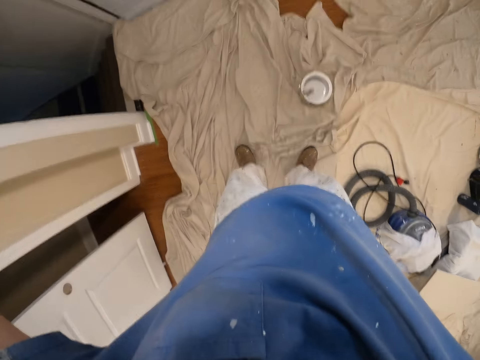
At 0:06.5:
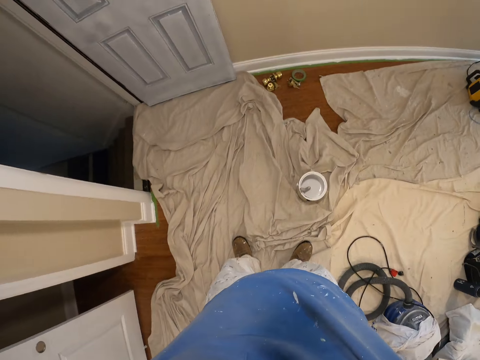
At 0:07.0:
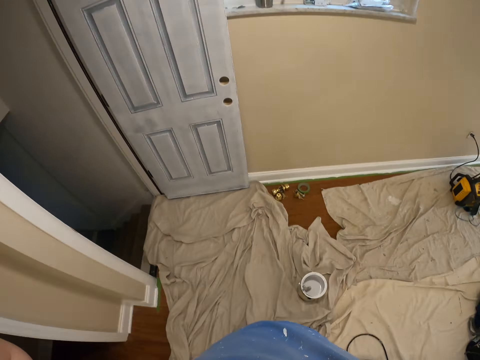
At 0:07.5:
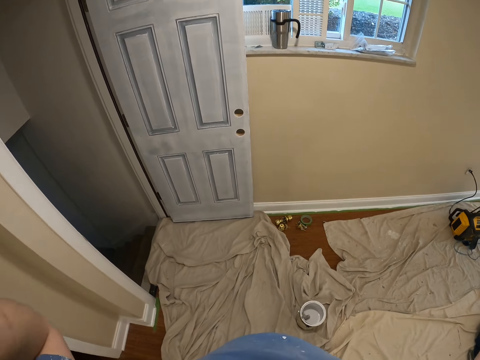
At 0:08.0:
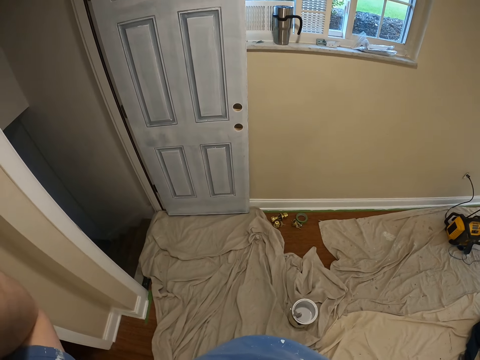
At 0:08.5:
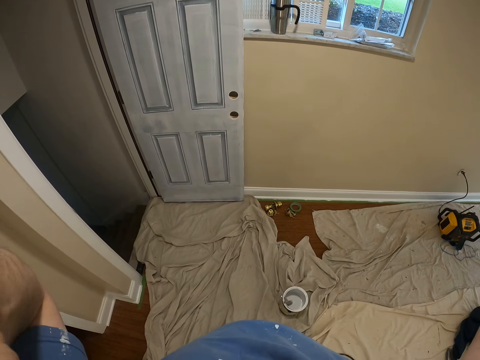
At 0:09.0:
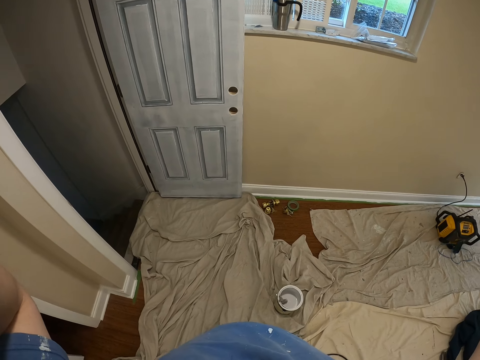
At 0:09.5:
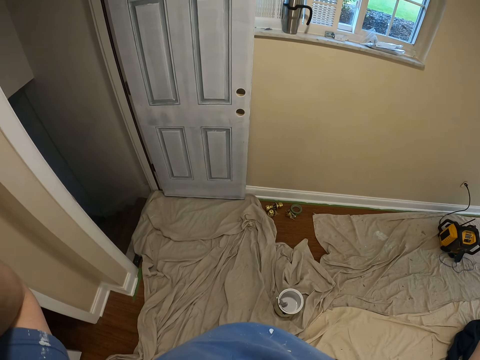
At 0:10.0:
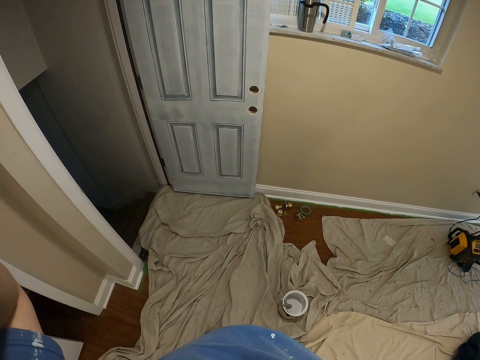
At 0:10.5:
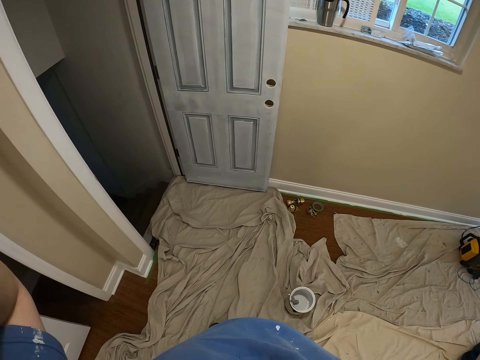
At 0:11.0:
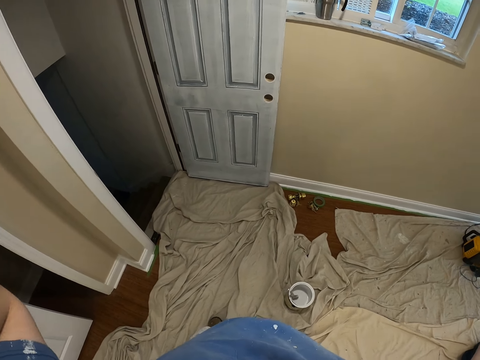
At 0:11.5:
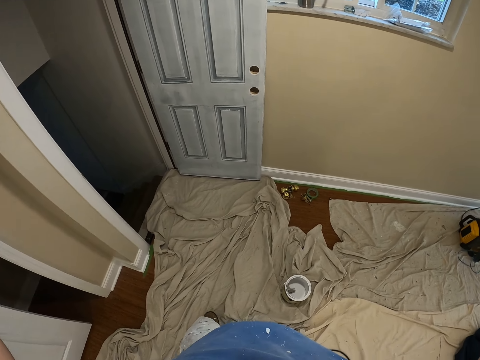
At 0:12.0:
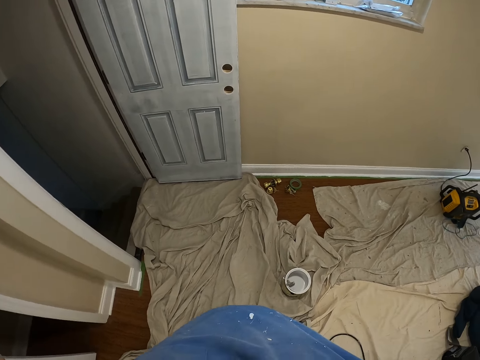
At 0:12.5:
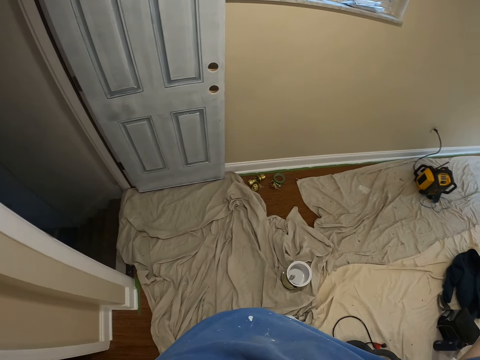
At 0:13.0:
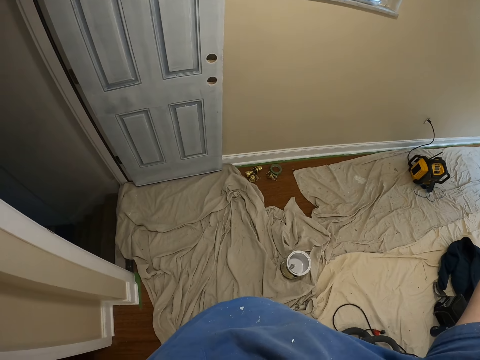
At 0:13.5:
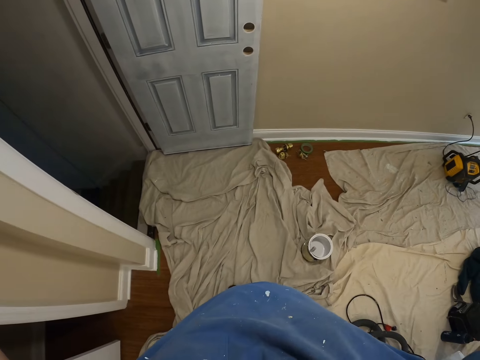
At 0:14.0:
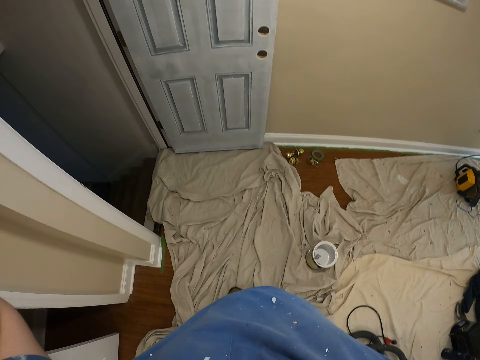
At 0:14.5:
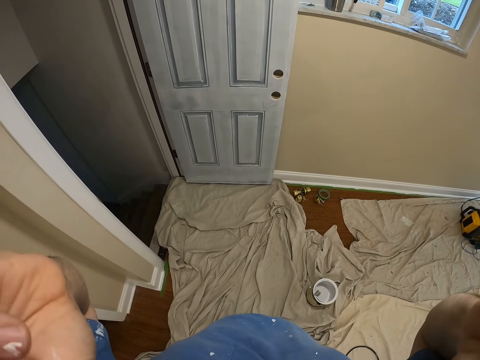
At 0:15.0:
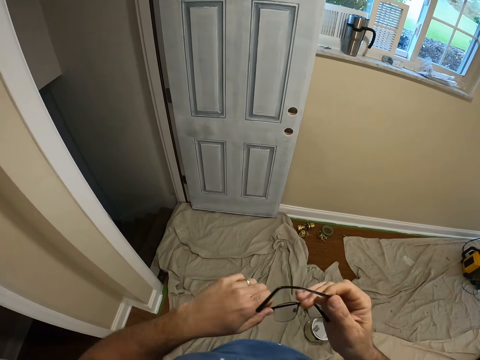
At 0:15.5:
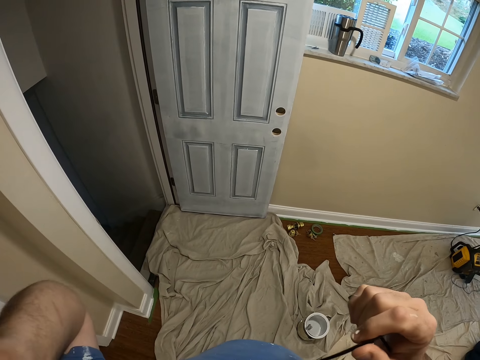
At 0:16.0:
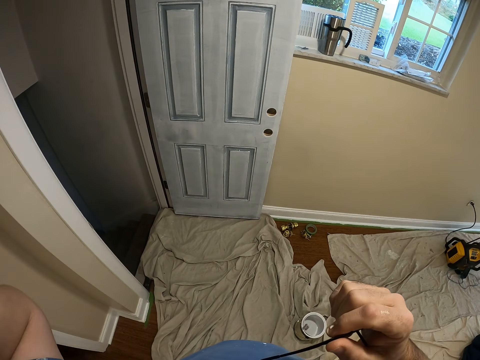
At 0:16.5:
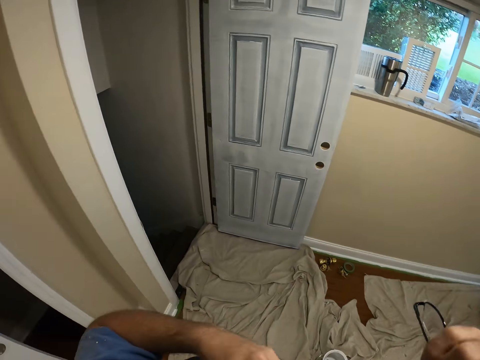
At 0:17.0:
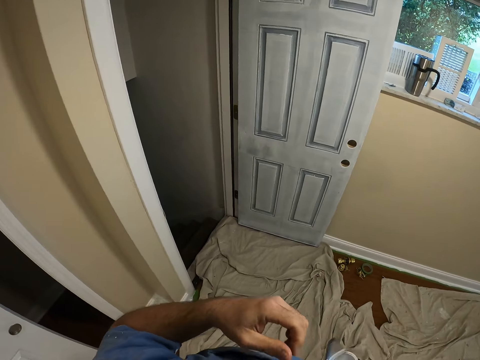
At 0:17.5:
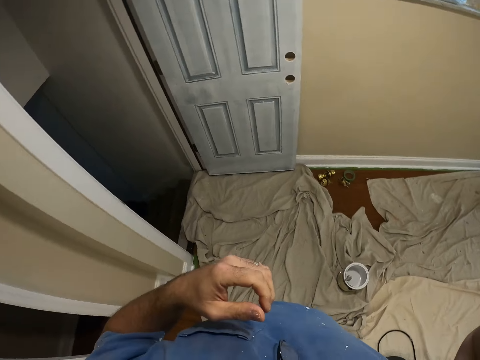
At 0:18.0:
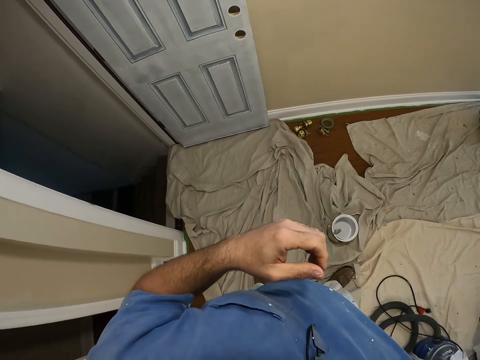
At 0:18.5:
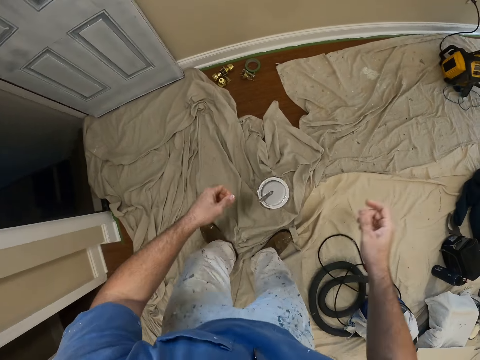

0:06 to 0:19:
The camera wearer looks round. He removes the spectacles from his eyes. He puts the spectacles on his t-shirt collar.

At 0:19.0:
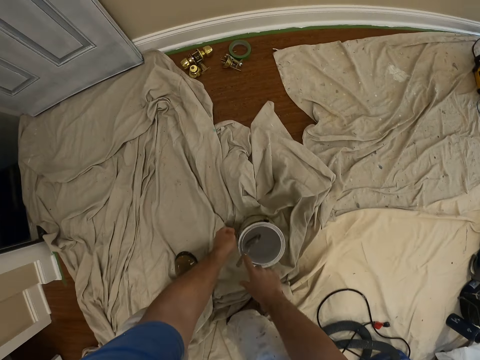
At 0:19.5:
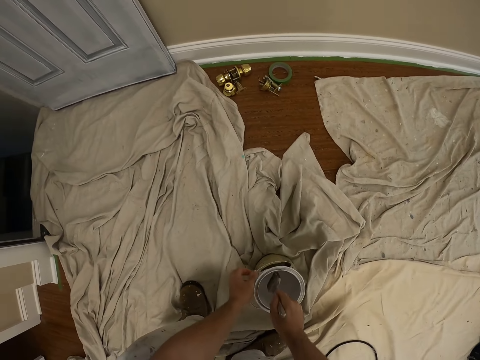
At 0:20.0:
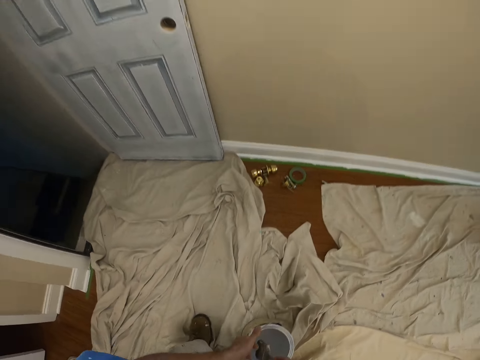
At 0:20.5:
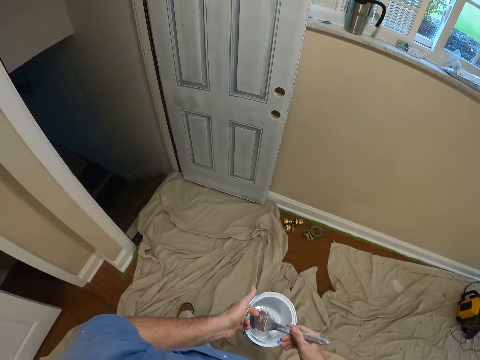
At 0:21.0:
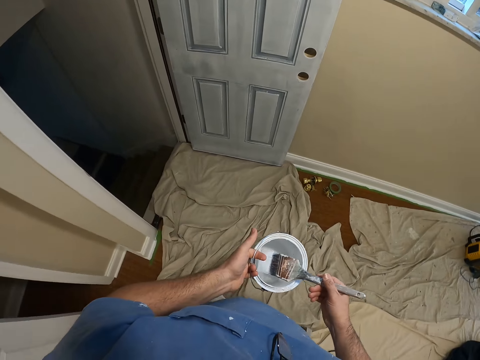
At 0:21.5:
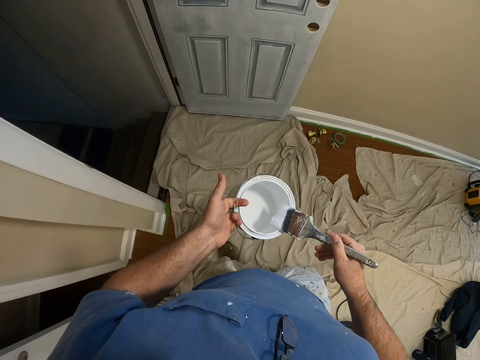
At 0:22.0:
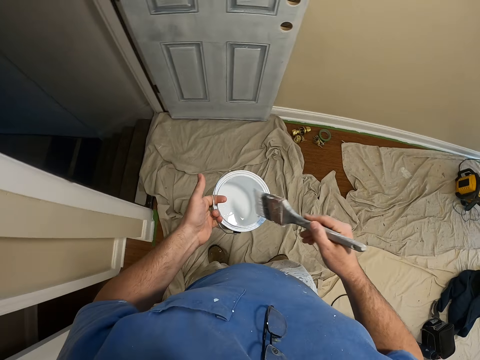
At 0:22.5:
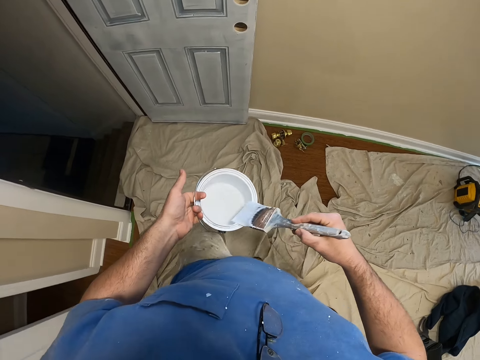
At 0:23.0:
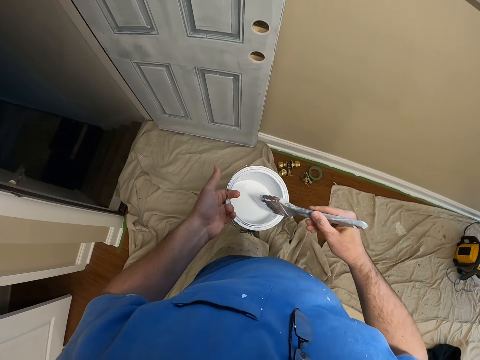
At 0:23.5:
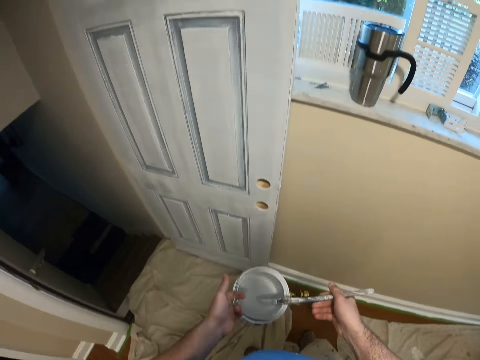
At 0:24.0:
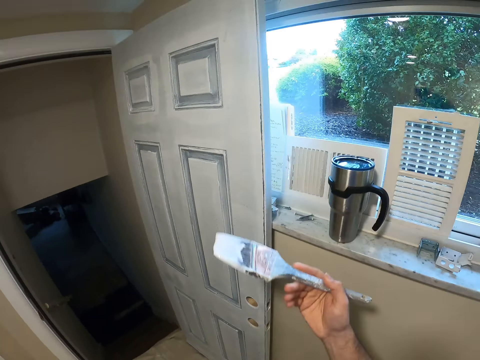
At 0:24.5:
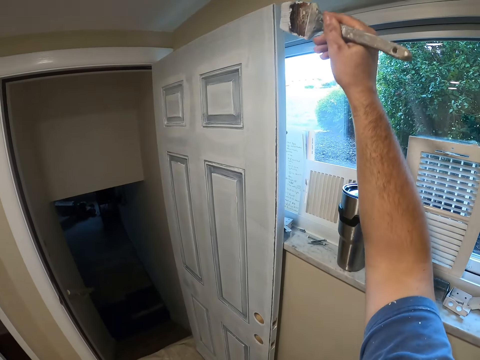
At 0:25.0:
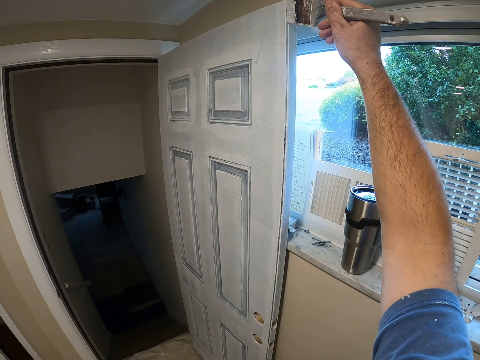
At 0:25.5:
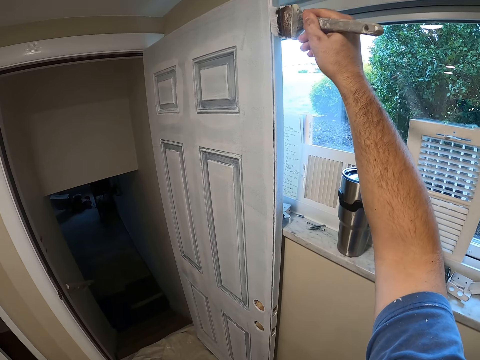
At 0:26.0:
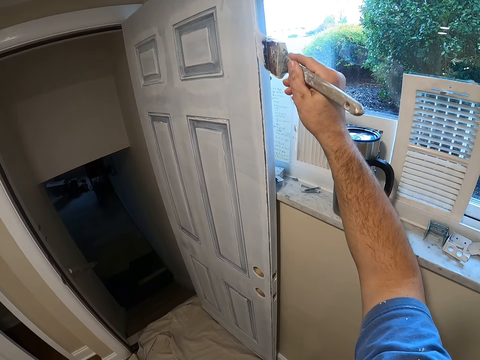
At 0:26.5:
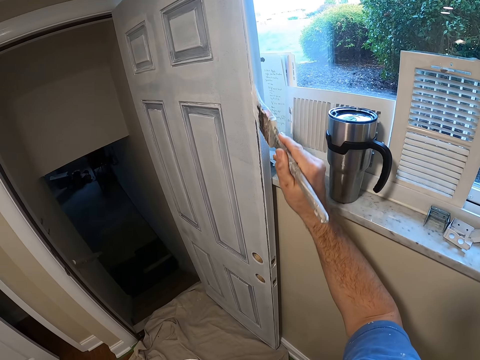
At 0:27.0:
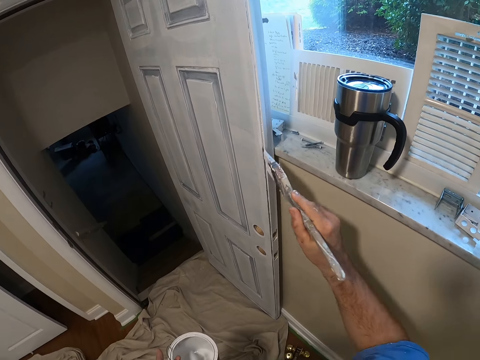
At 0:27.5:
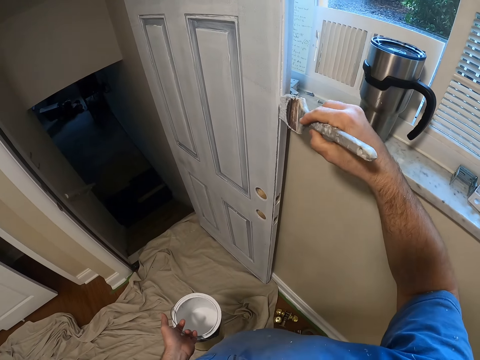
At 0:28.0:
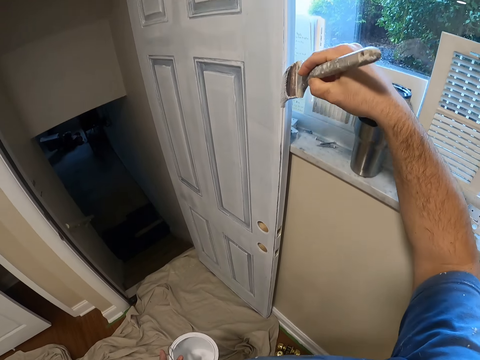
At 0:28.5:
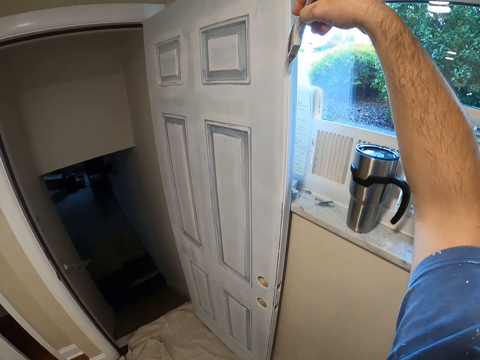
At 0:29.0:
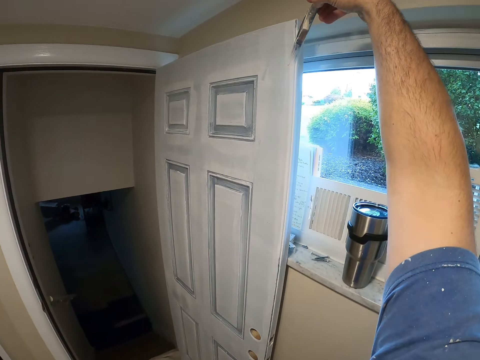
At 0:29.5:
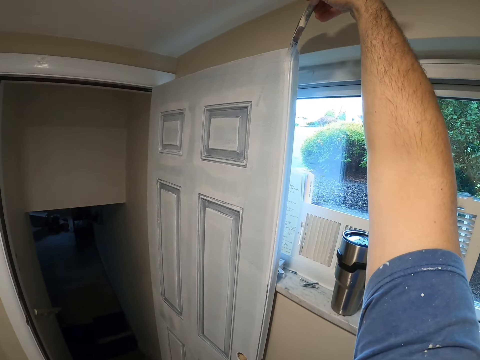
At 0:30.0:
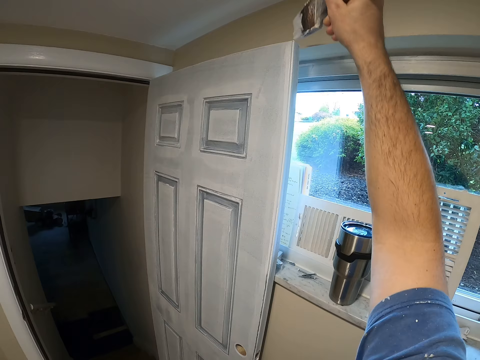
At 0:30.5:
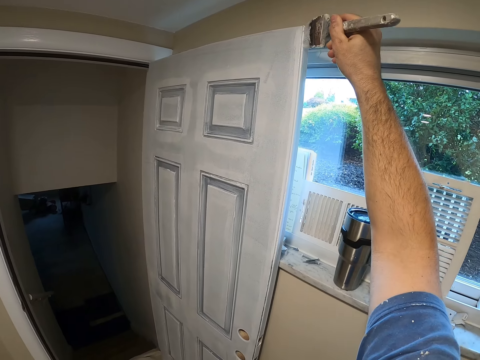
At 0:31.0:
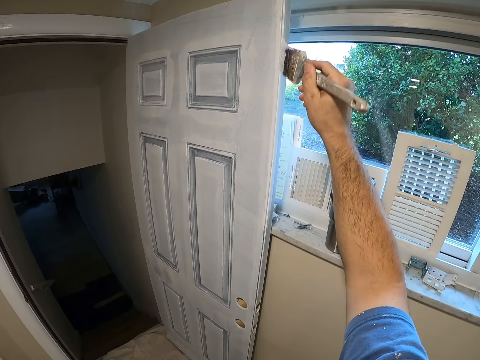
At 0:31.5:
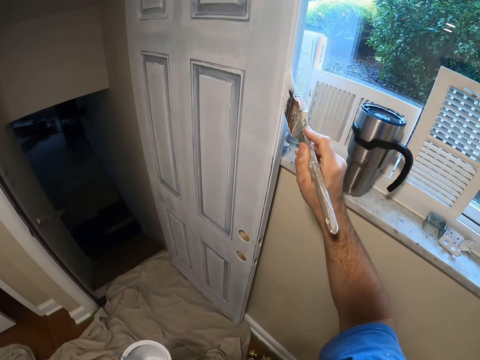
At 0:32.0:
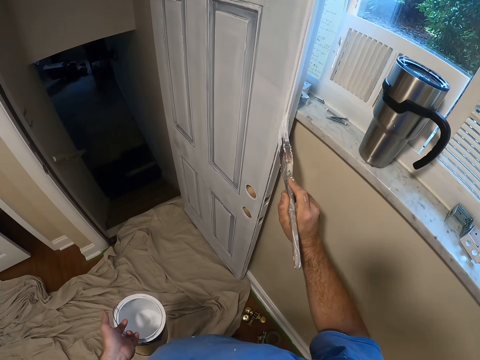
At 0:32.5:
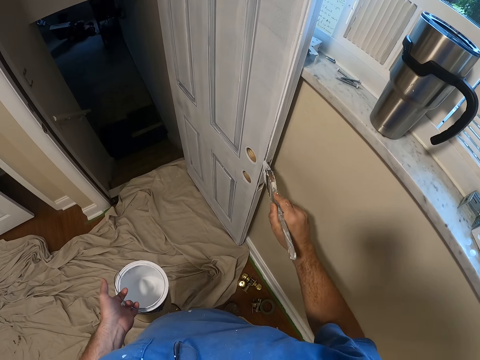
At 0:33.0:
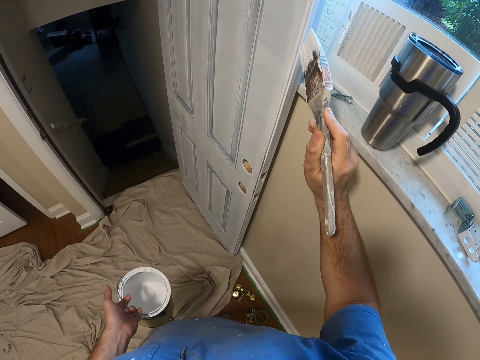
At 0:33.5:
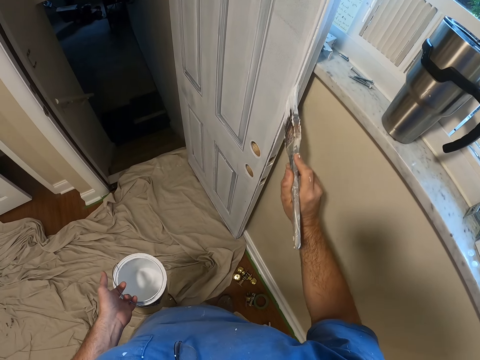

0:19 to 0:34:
The camera wearer bends towards the paint on the floor of the room. They pick up the paint on the floor of the room. They take the painting brush in the paint and rub the painting brush on the corner of the paint container or can. They walk towards the door in the room, turn the paint brush, and wipe the paint brush on the can. They paint the door with the brush.
